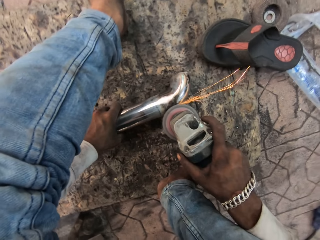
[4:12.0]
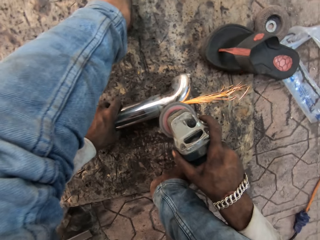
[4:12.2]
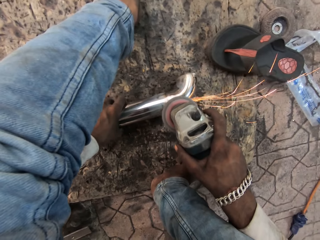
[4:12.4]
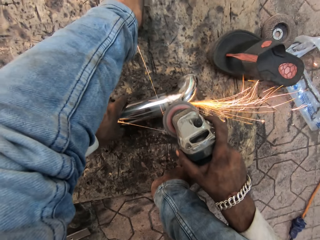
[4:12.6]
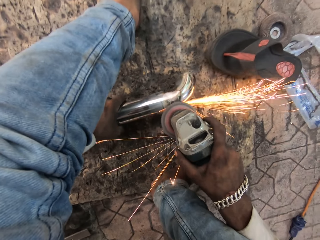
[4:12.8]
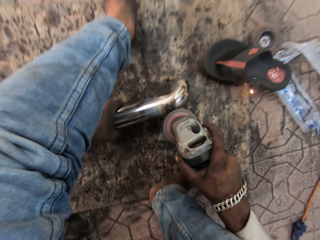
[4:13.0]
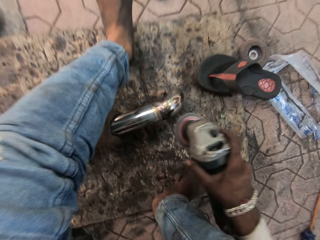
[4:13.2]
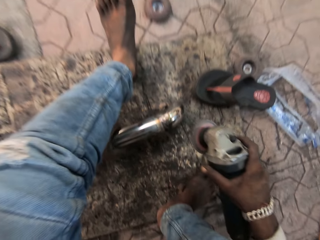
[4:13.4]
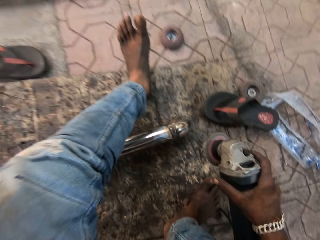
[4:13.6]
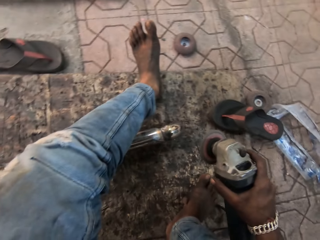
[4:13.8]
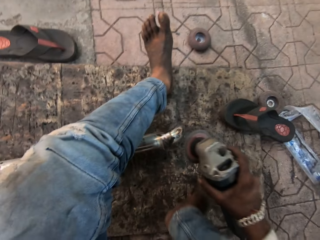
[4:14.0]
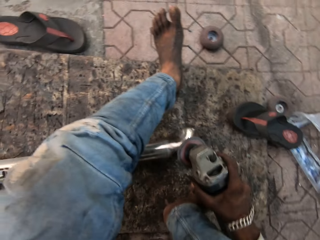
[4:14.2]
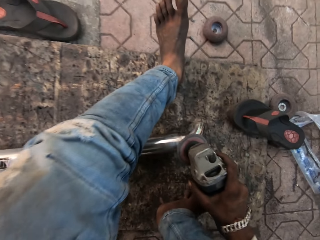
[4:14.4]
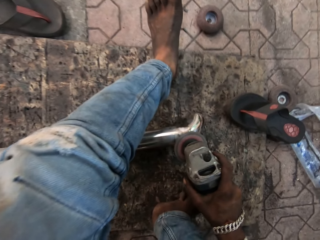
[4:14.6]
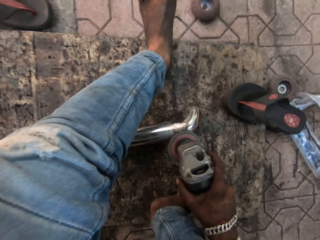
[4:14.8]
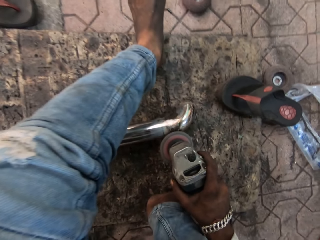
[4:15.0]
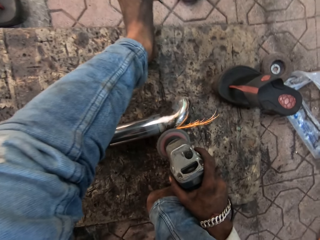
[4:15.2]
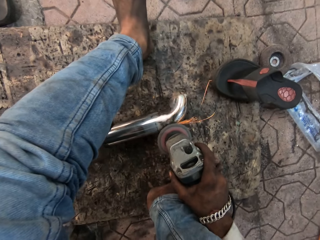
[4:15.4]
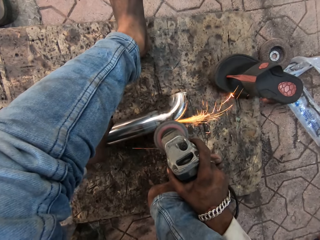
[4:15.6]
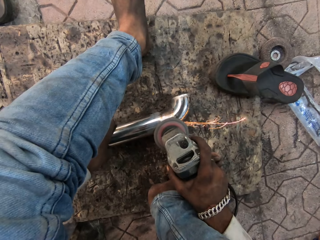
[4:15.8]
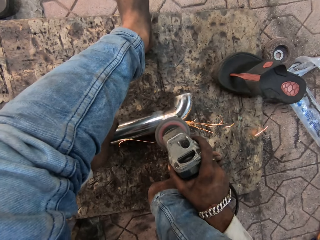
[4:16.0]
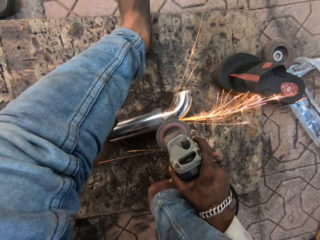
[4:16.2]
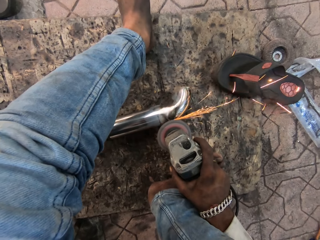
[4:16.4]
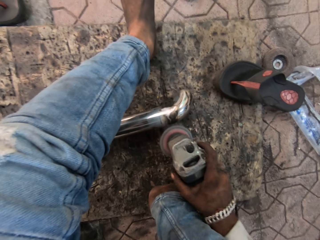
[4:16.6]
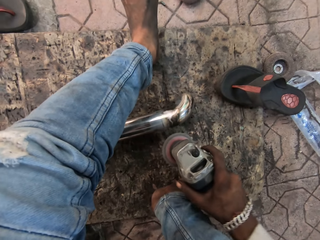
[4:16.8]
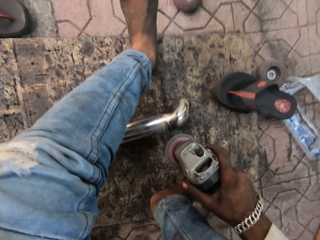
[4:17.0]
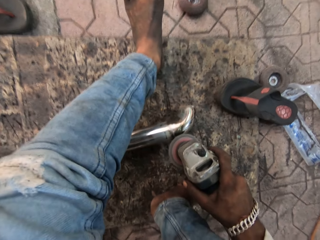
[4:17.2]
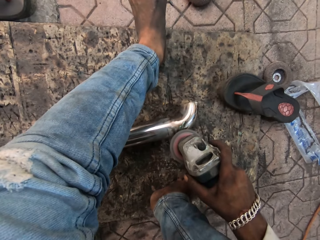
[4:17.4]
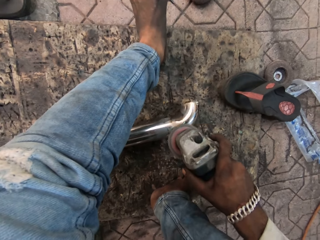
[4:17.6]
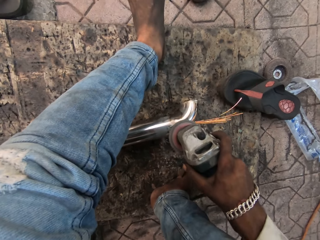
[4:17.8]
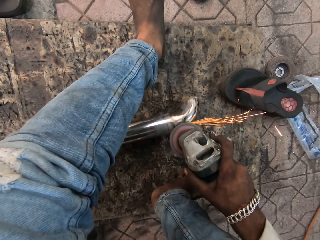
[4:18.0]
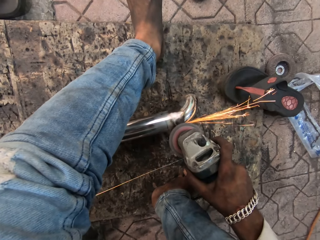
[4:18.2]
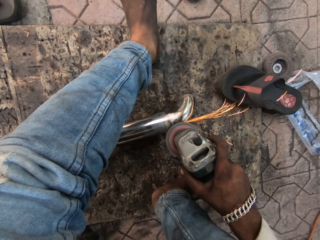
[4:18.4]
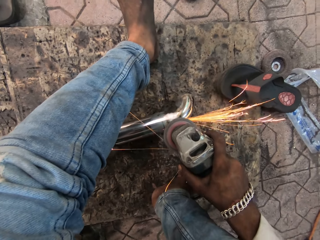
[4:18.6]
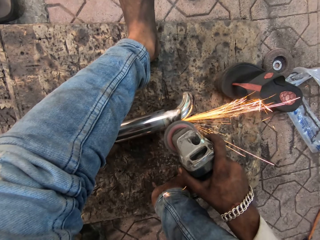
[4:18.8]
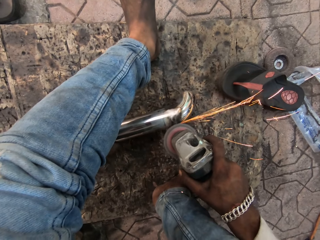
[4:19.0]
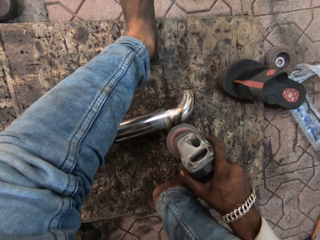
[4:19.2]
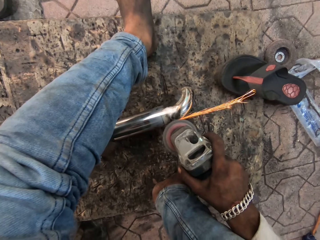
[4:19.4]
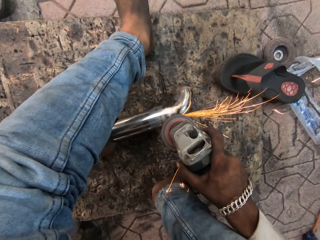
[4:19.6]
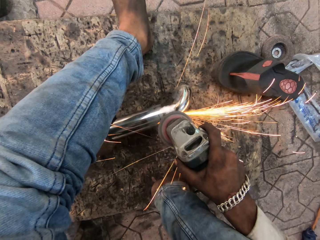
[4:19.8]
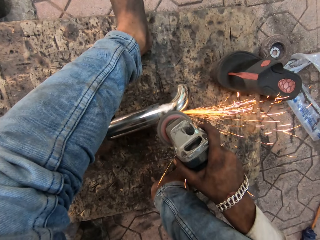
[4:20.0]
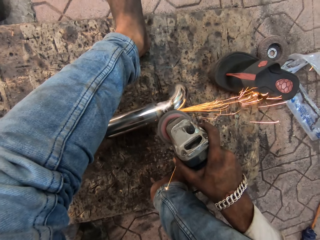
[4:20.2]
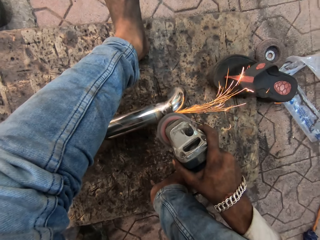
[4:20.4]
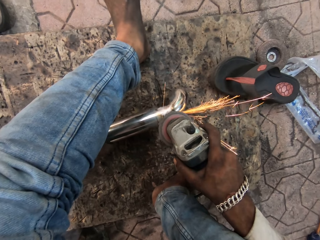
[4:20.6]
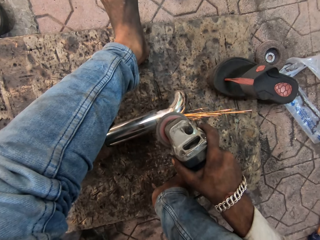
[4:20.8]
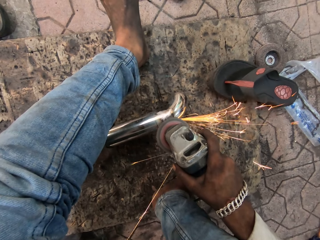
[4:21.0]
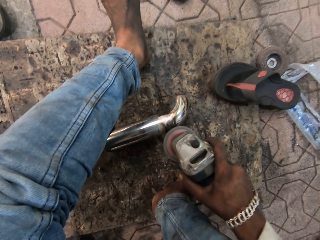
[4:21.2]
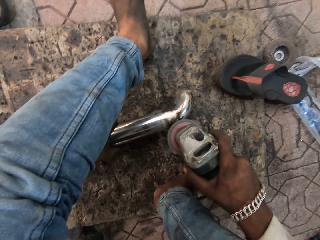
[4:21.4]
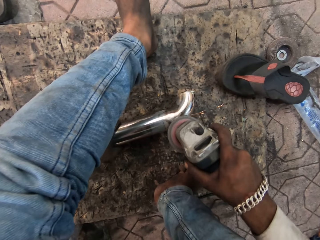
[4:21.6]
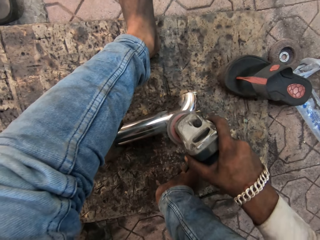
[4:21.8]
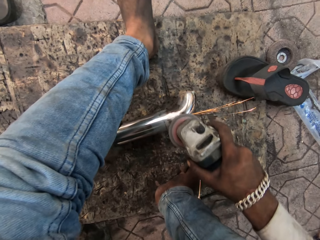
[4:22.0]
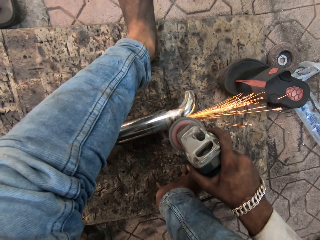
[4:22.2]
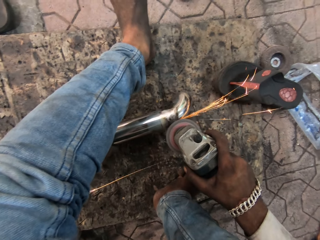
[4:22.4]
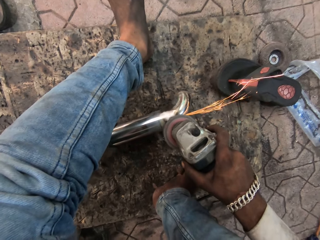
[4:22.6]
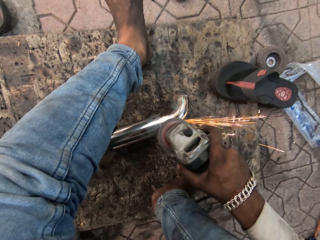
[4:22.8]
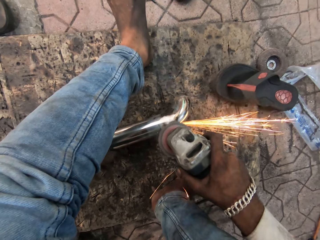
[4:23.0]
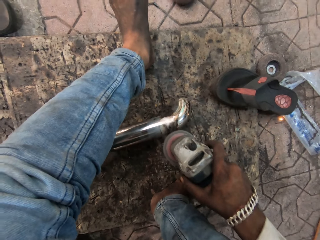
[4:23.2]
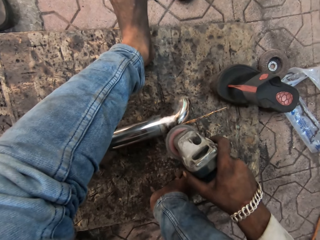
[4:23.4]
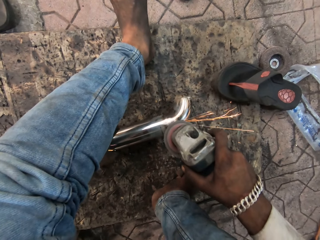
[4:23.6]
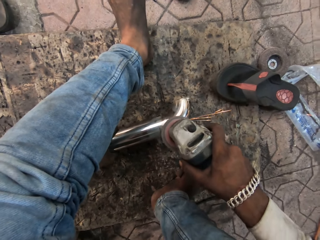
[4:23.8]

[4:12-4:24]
The camera wearer moves the metal or metal rod back. They grind the metal rod. They smoothen the metal.

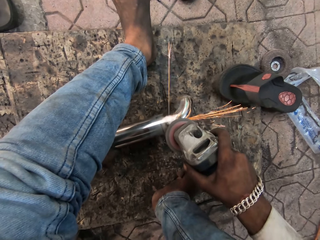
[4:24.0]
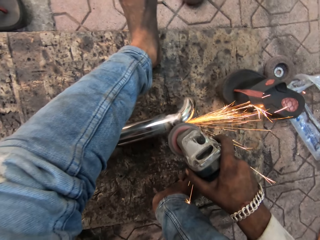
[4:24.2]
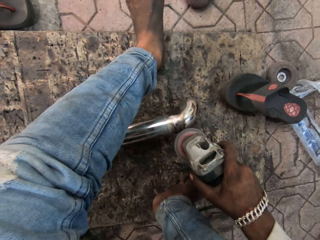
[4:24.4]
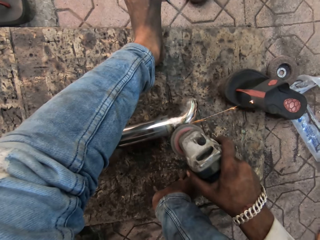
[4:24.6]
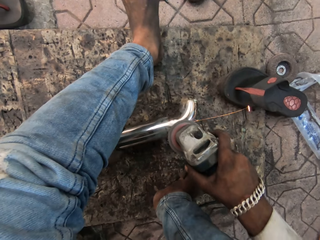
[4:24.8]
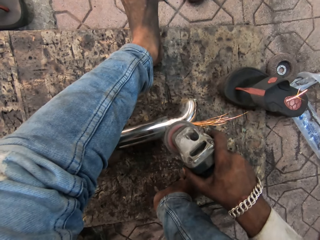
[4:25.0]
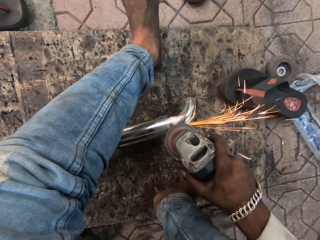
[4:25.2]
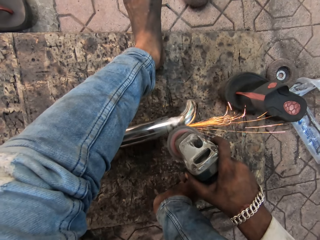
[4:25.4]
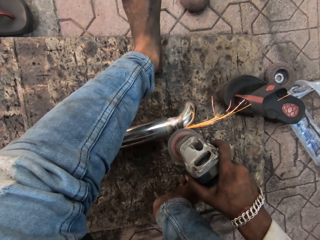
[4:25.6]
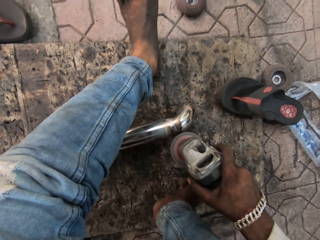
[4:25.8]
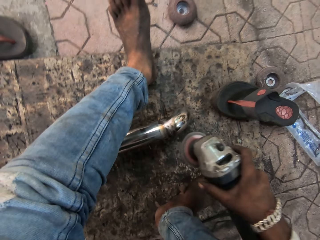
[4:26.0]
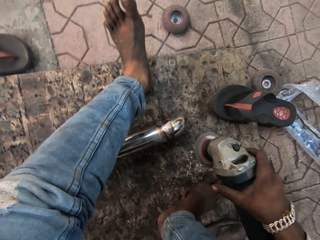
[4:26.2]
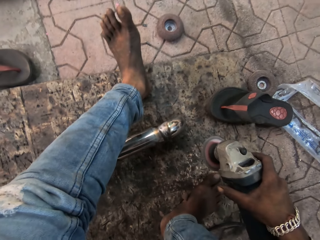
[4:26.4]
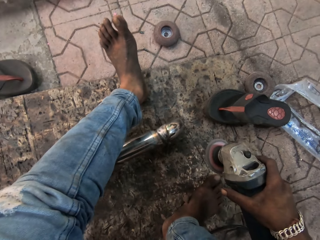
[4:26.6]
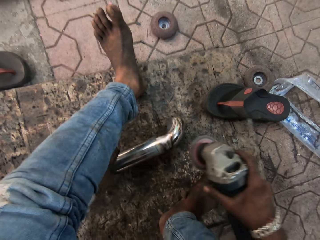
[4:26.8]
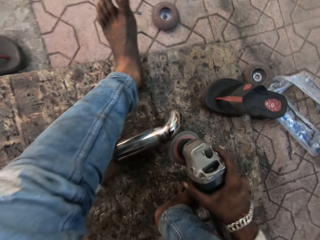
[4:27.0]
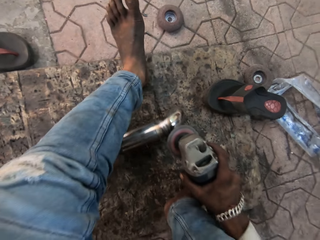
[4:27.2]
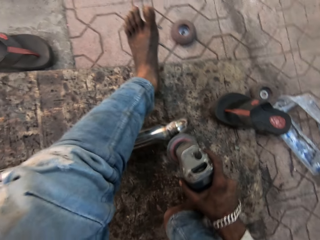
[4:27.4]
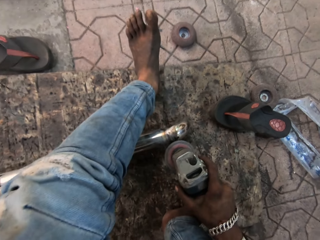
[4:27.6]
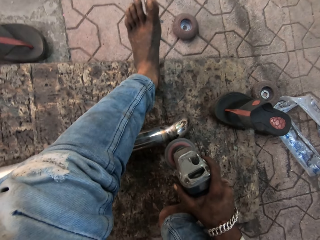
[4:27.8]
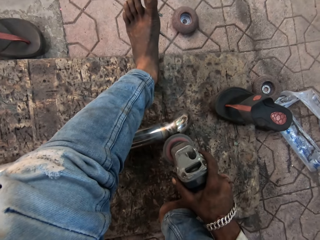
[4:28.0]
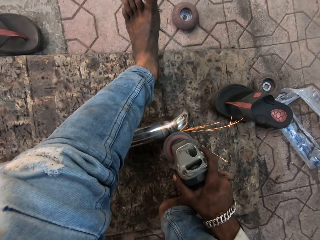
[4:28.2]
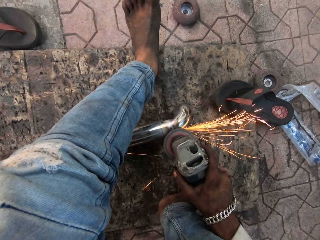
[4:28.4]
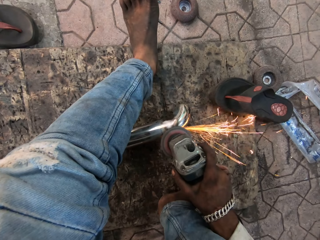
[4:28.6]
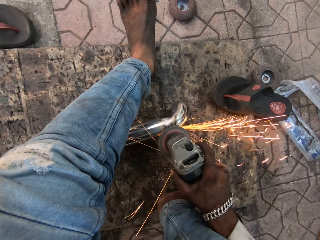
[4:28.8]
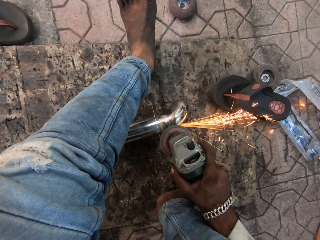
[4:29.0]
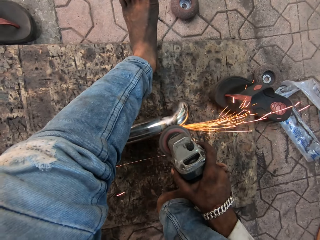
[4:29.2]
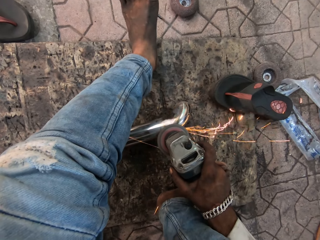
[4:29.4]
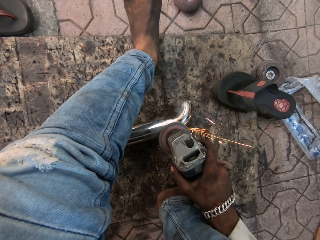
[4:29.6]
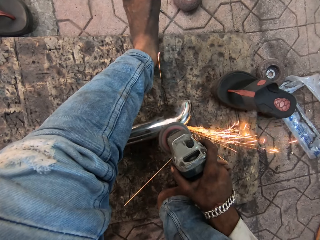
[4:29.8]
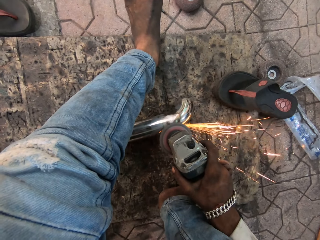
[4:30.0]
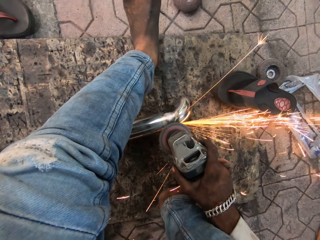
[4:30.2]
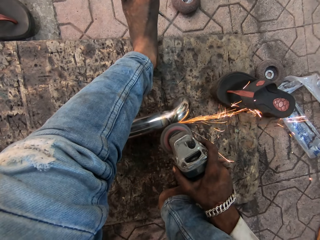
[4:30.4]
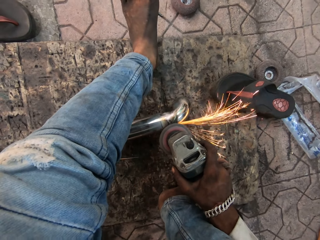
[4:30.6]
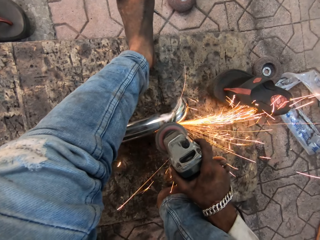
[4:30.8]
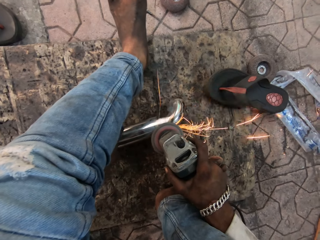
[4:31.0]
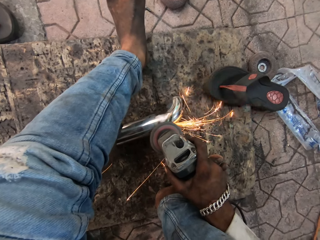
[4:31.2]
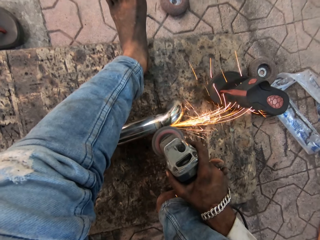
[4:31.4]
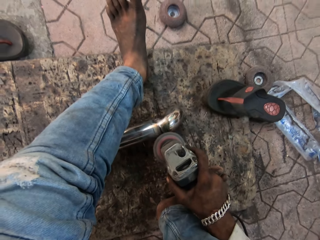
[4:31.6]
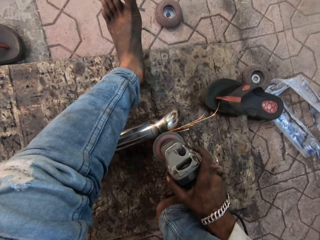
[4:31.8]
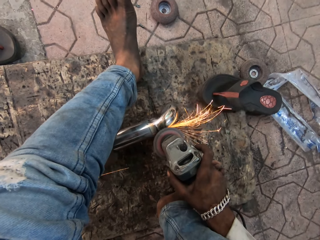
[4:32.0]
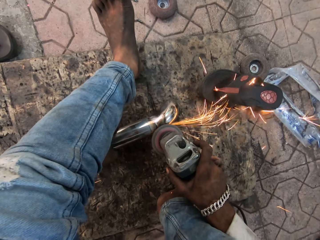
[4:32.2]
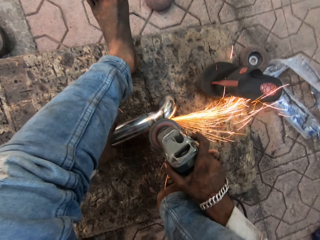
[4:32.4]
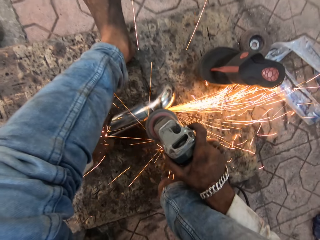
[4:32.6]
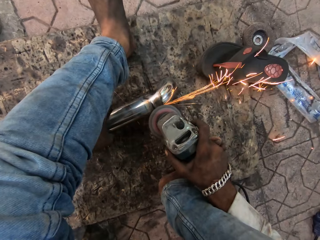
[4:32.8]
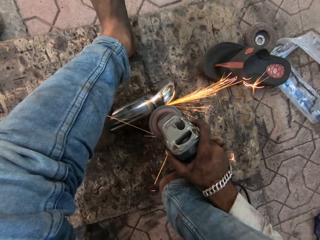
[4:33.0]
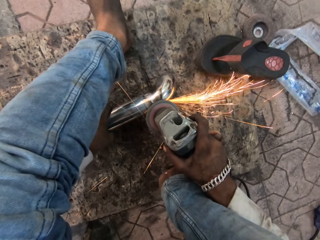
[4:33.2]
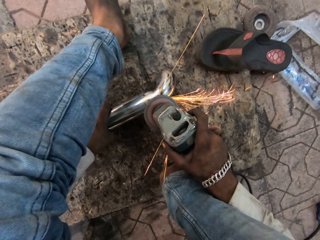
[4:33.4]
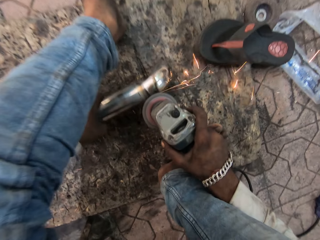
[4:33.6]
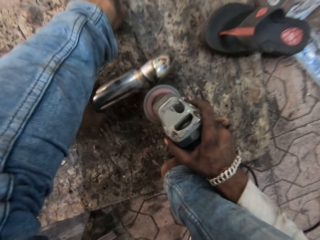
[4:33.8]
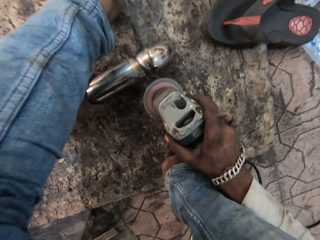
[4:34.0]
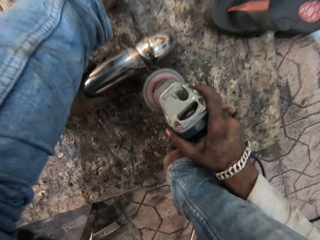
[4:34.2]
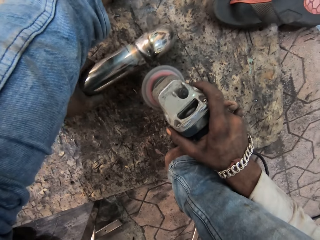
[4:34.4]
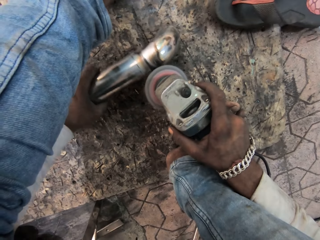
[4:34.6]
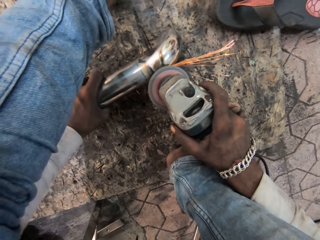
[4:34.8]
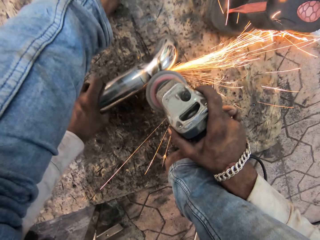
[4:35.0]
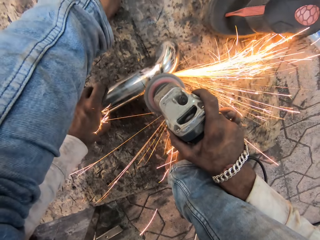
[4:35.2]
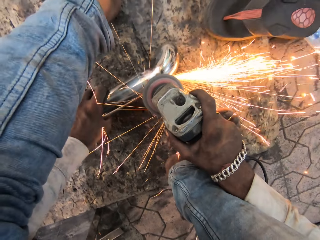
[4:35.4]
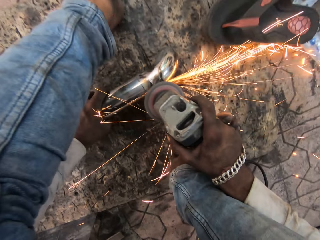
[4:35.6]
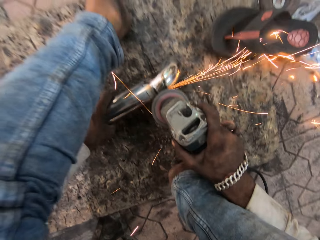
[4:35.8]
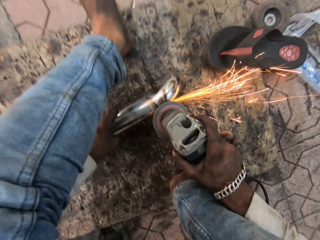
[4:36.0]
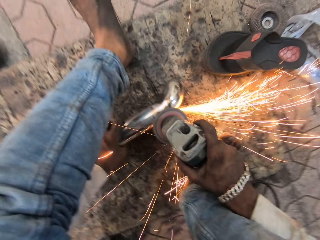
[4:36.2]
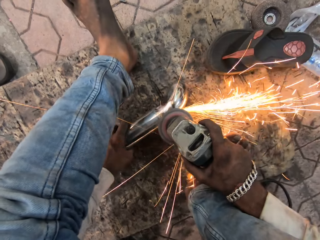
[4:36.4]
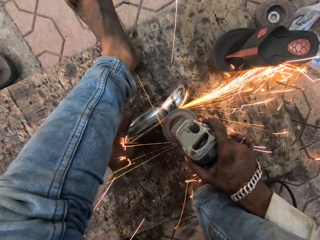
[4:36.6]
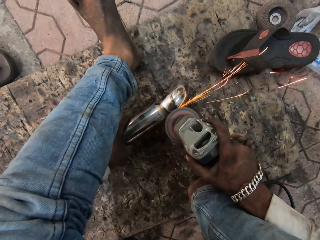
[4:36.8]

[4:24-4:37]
The camera wearer turns the metal rod. They grind the metal rod.
